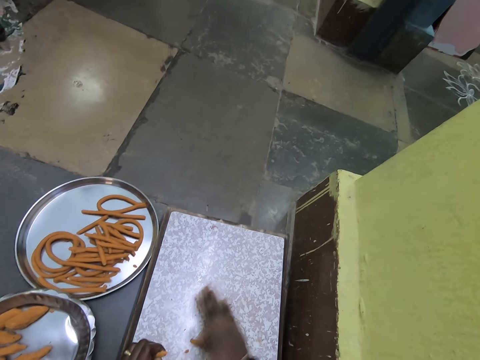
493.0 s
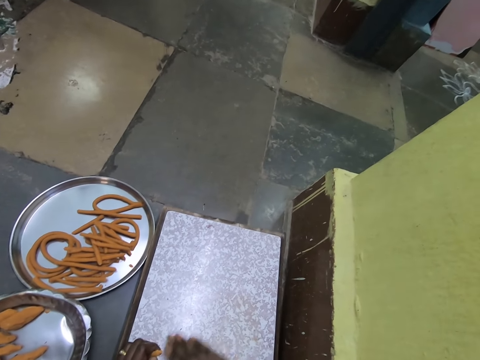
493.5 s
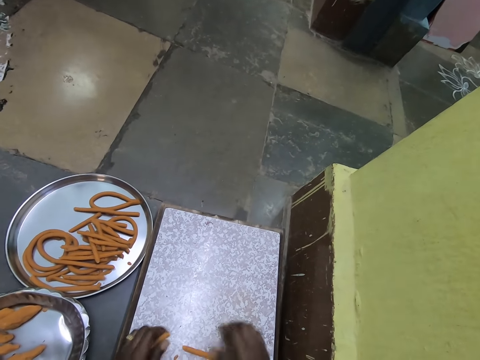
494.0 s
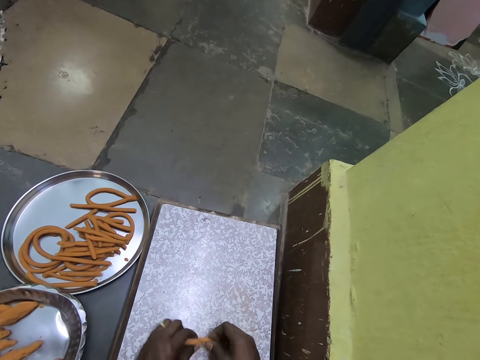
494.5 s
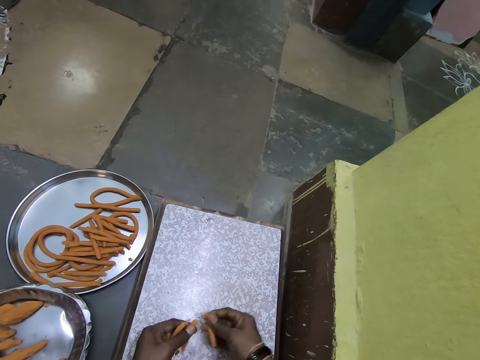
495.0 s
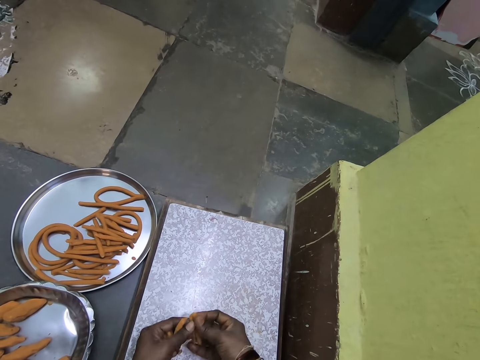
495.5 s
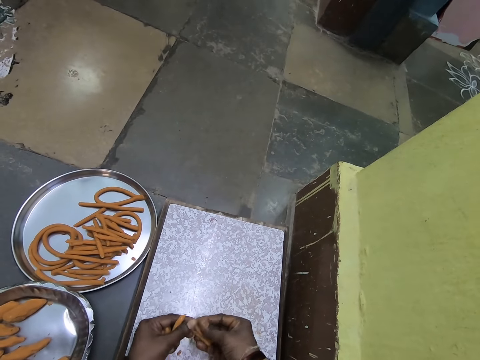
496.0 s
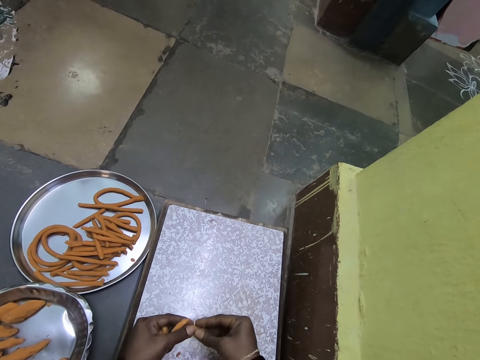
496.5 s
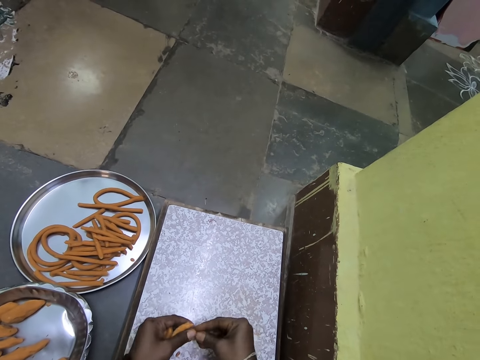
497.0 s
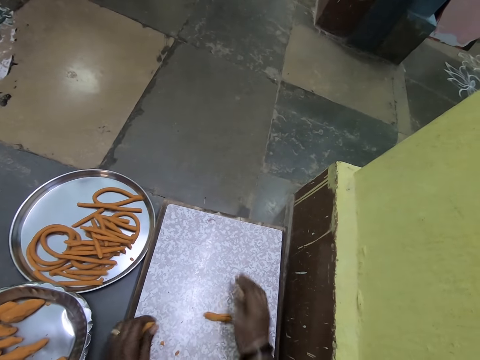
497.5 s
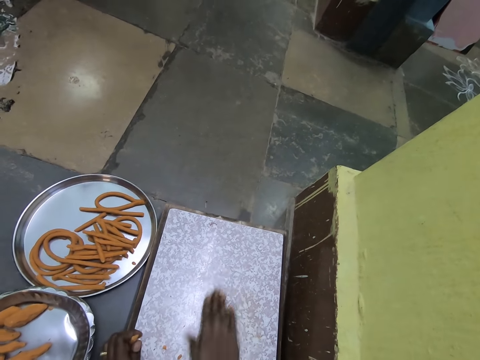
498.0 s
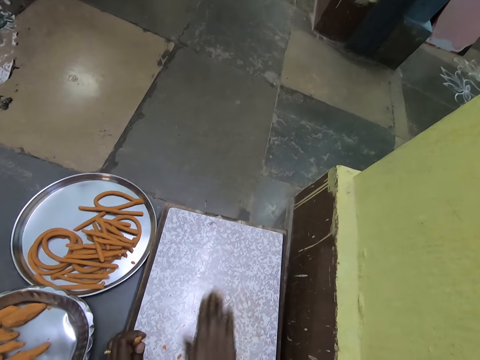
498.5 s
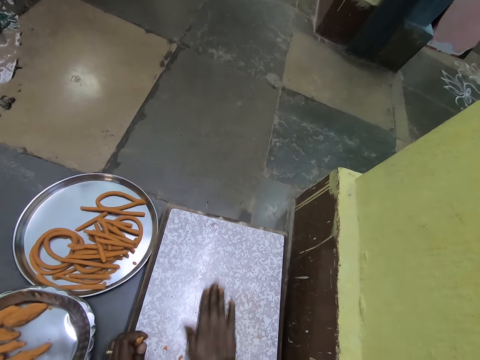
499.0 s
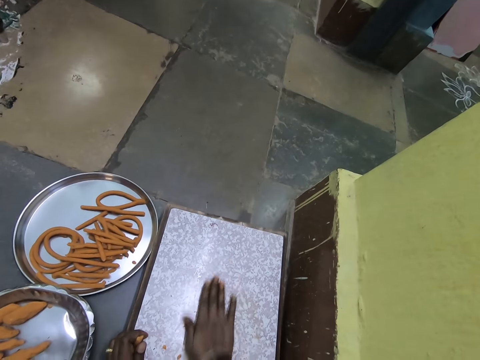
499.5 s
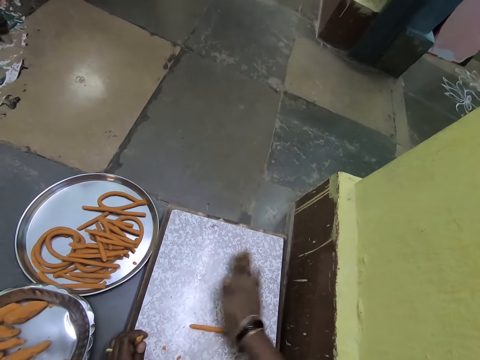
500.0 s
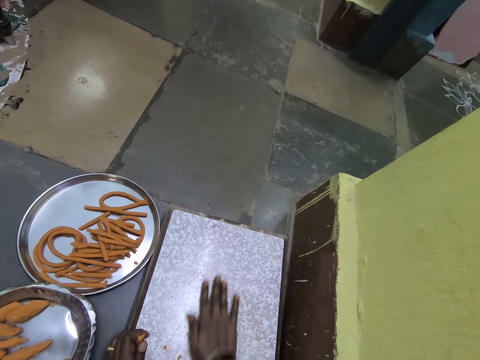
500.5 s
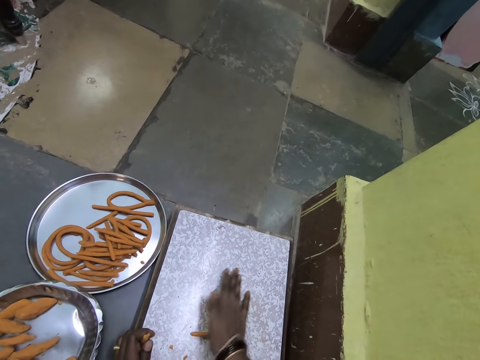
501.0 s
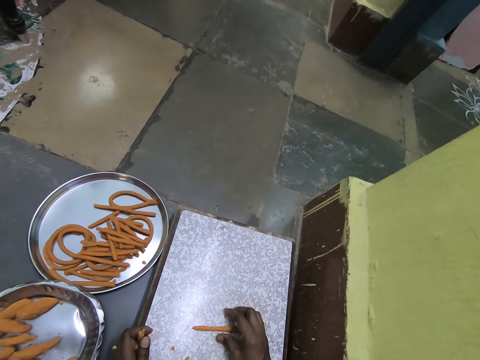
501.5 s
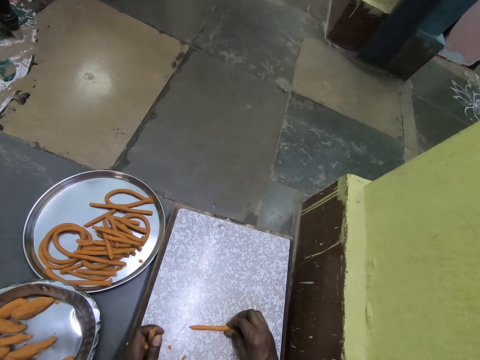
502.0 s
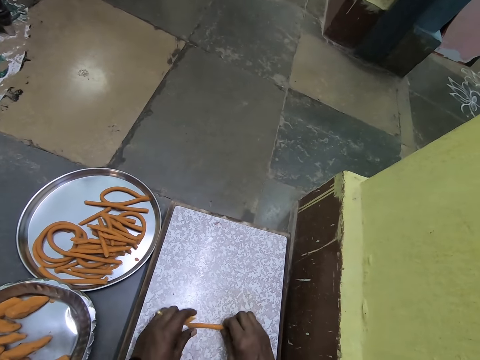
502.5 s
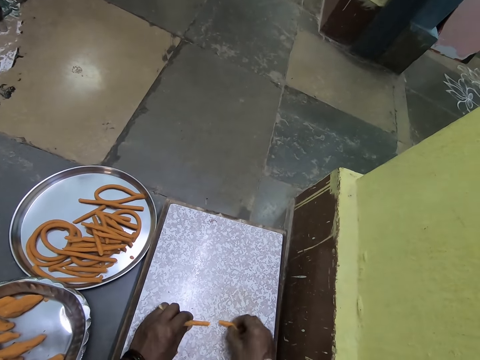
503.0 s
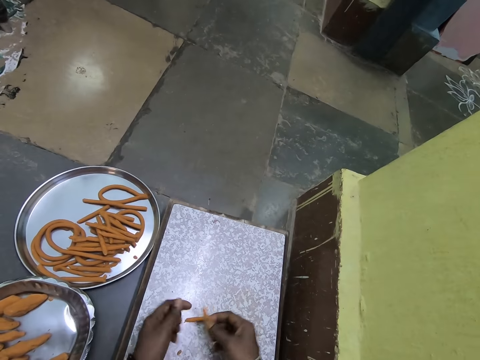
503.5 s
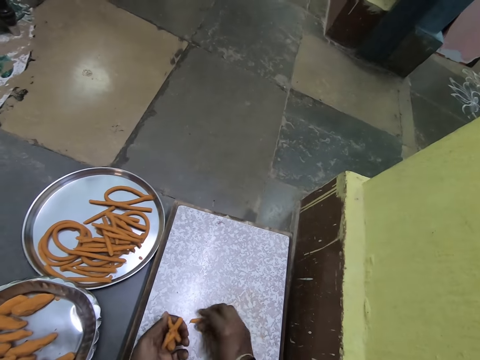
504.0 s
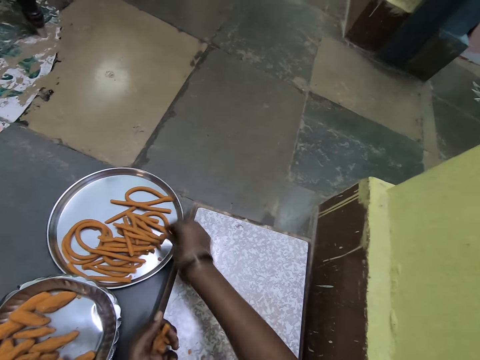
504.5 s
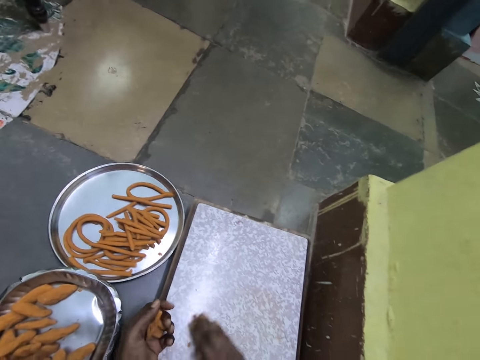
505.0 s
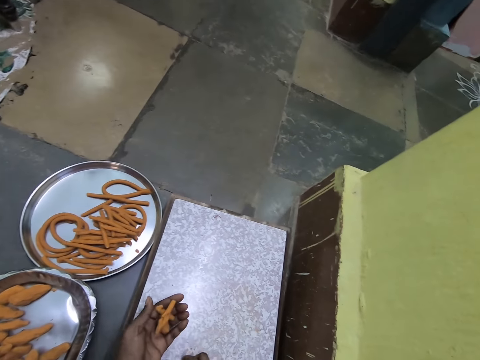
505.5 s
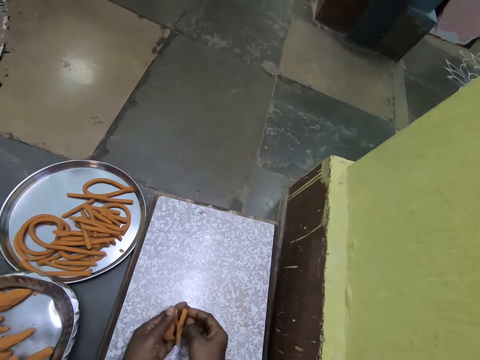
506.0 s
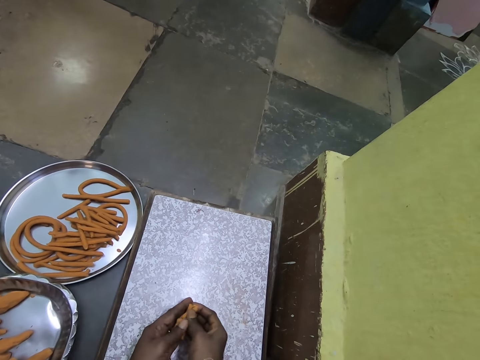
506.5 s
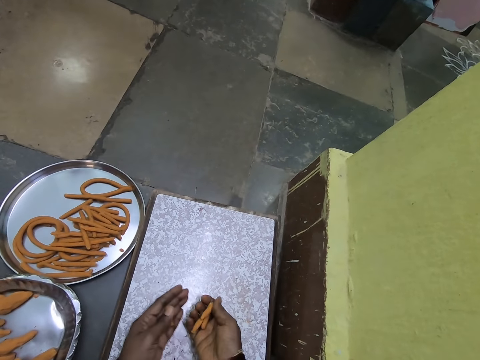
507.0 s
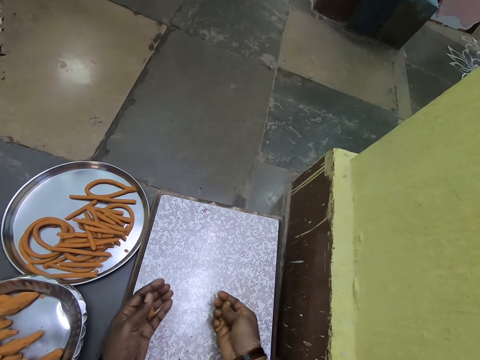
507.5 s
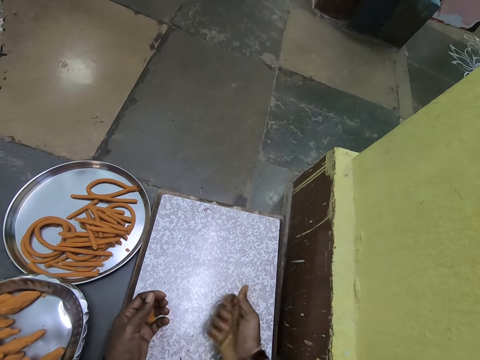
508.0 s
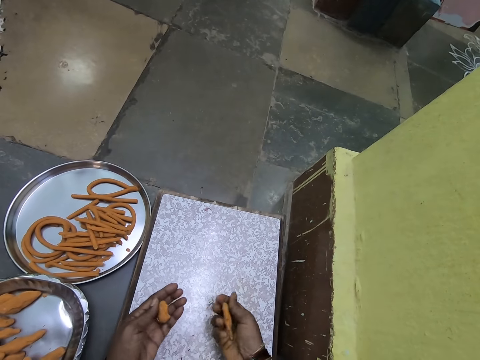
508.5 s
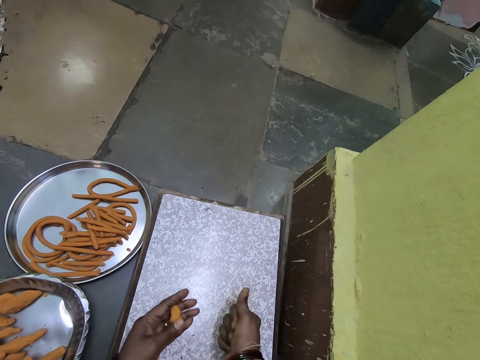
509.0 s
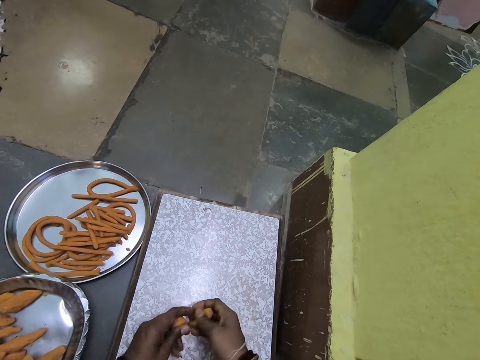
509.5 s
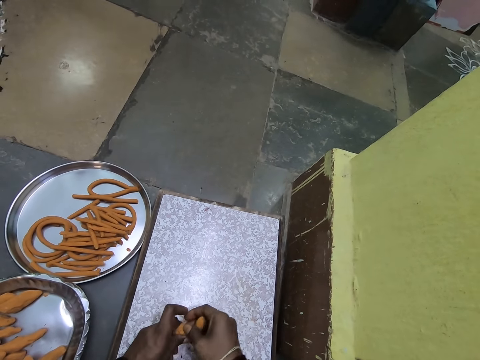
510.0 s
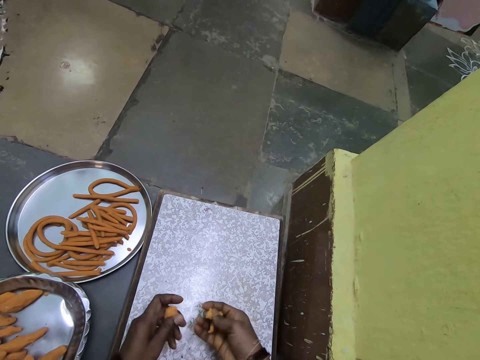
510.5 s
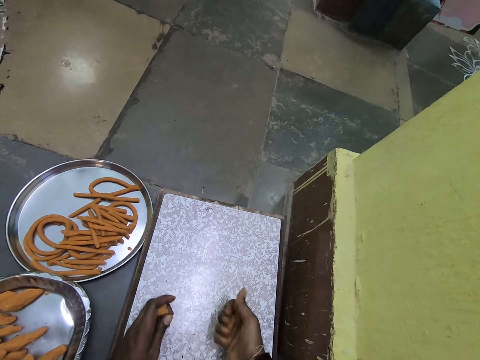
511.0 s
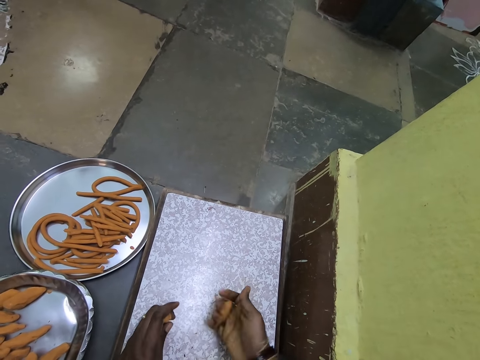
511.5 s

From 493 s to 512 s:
The camera wearer divides the dough. He rolls the dough. He cuts the dough with his hands. He puts the rolled dough on the tray. He kneads the dough with his hand.

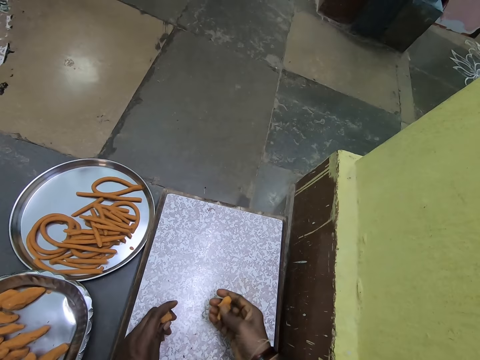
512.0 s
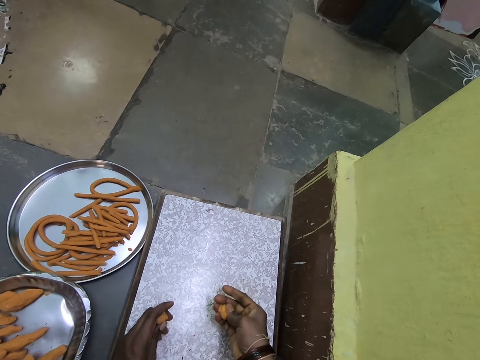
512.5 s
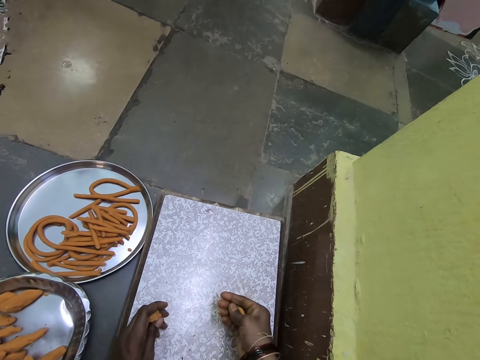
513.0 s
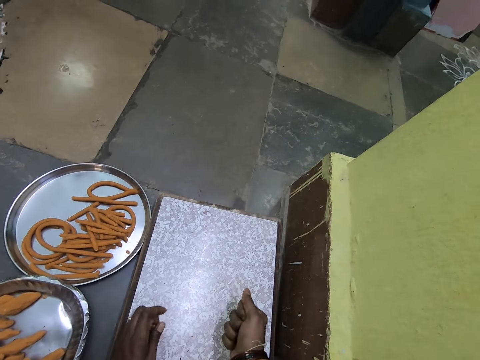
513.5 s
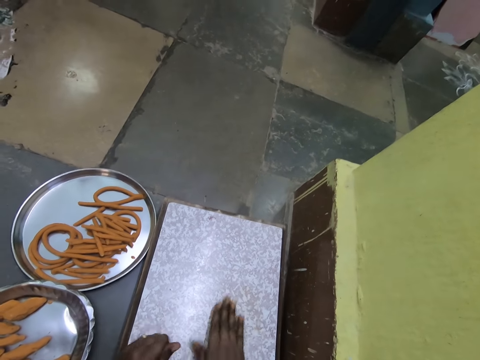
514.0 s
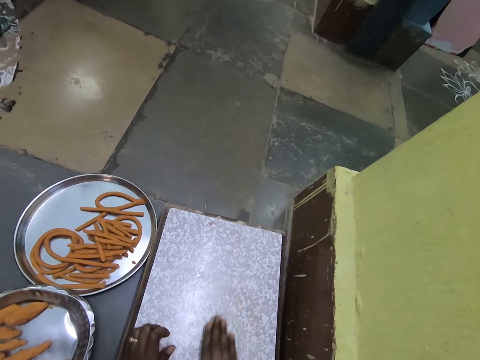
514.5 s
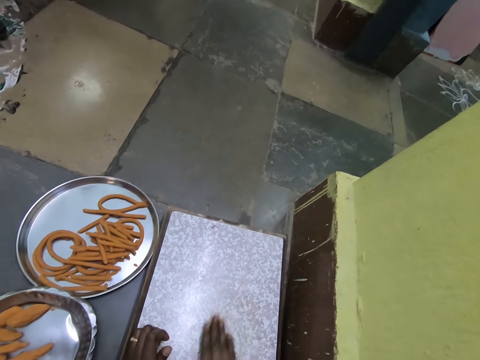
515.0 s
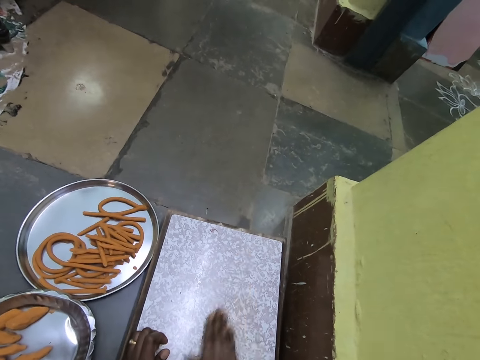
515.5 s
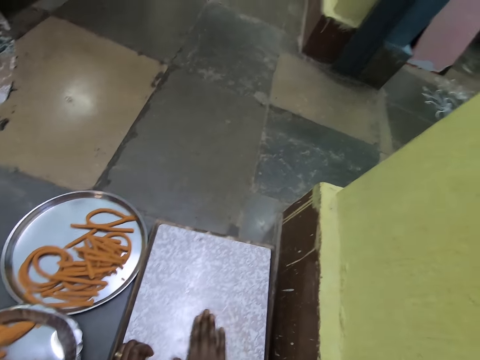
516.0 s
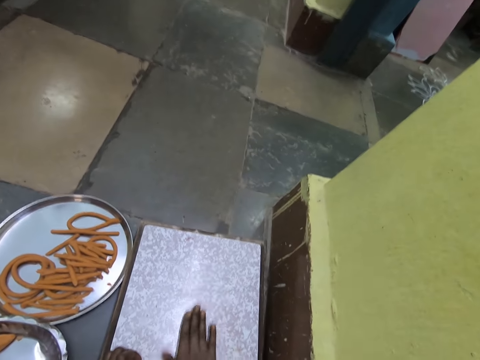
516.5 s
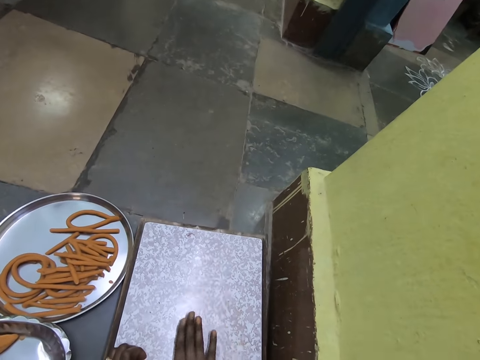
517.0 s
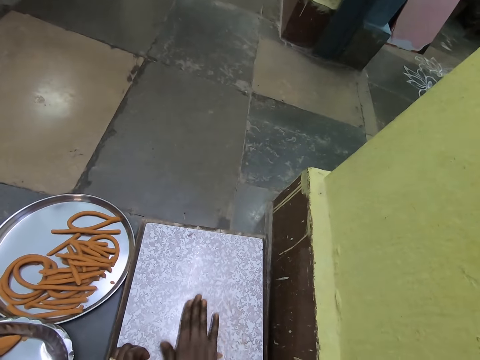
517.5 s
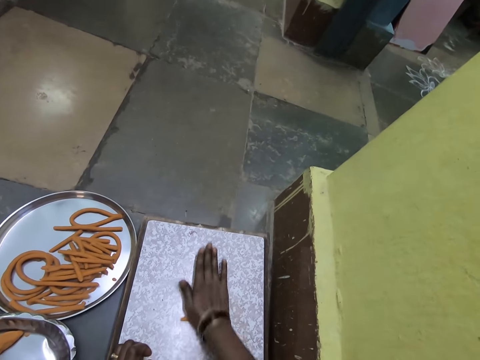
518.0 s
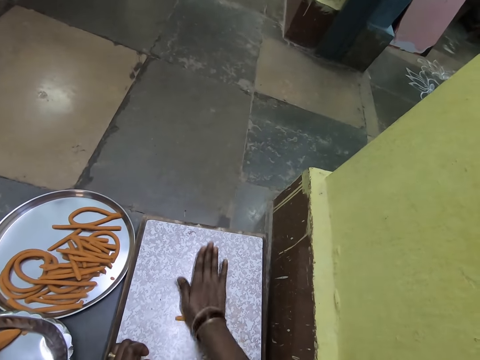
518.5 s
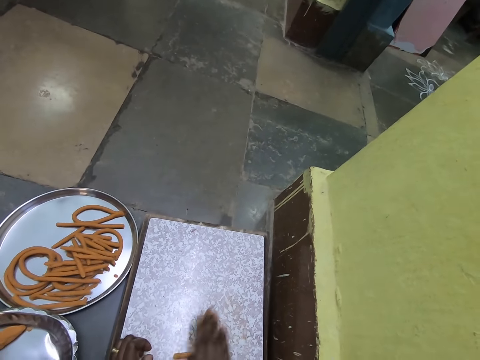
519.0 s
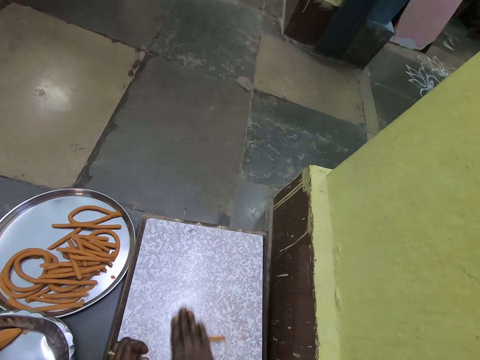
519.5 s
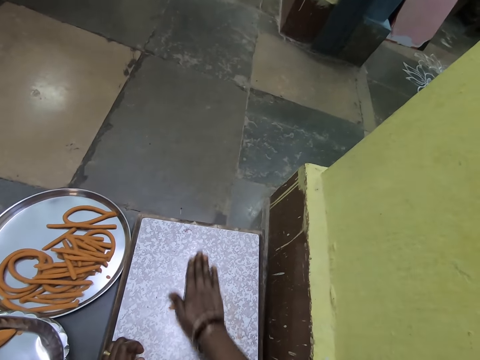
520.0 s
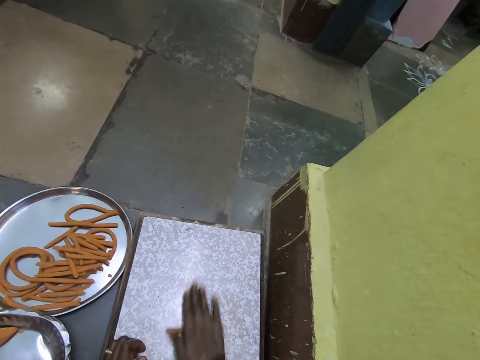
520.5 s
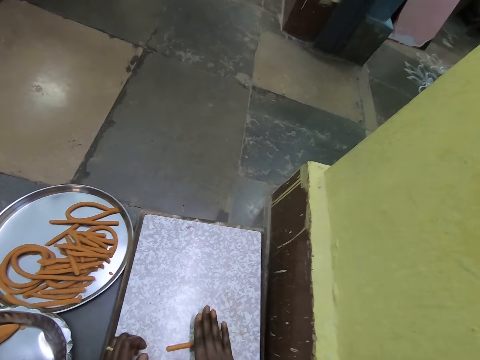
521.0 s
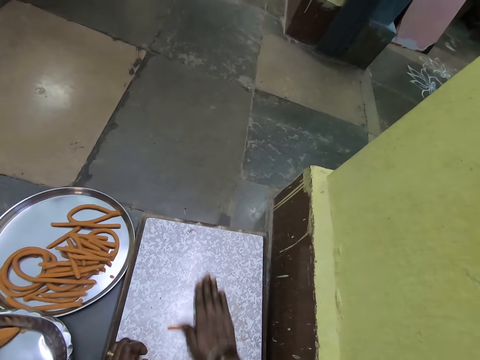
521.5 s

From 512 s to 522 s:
The camera wearer rolls the dough with his hand.
